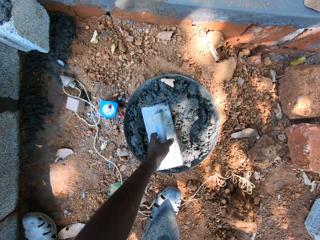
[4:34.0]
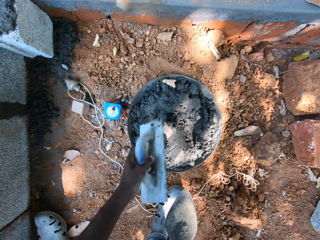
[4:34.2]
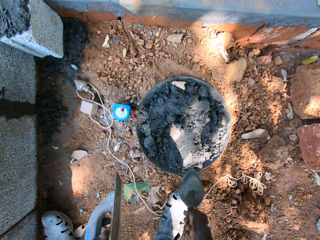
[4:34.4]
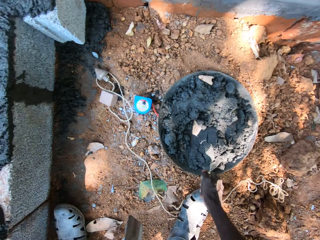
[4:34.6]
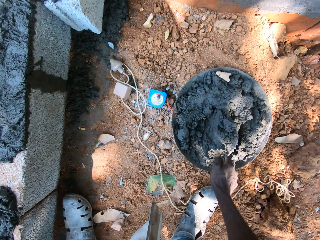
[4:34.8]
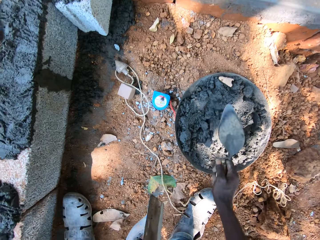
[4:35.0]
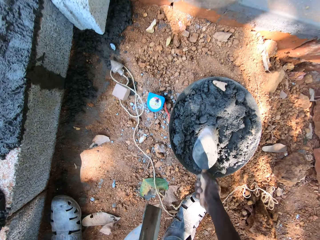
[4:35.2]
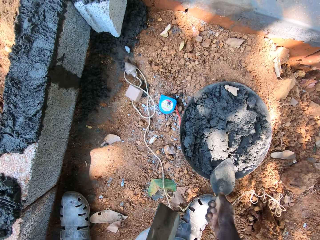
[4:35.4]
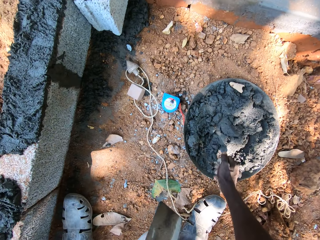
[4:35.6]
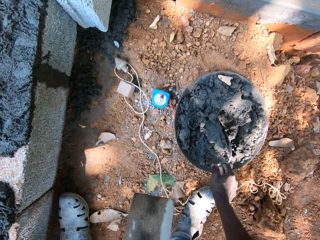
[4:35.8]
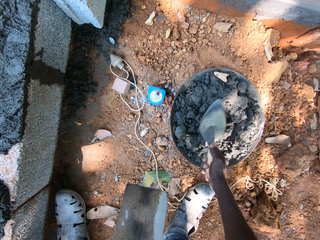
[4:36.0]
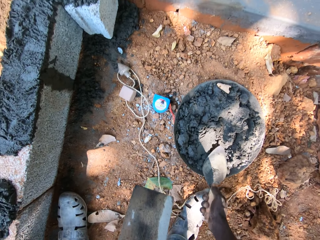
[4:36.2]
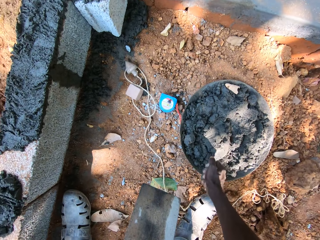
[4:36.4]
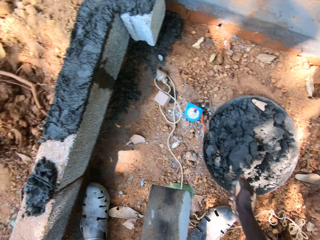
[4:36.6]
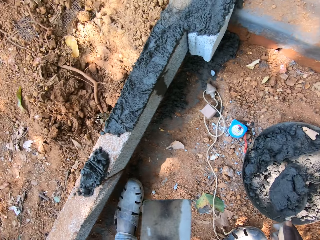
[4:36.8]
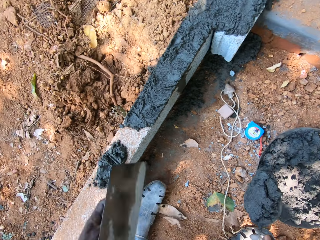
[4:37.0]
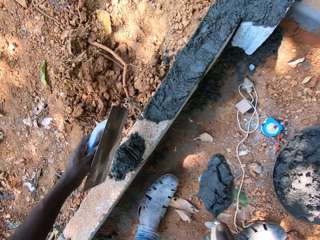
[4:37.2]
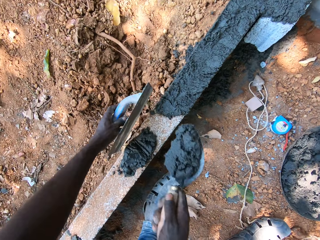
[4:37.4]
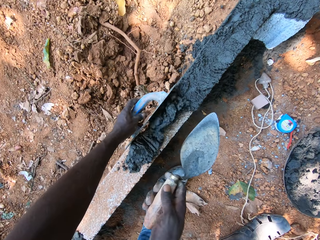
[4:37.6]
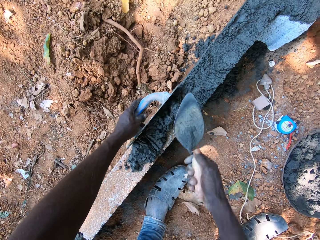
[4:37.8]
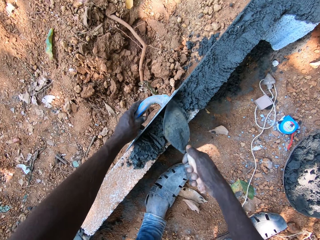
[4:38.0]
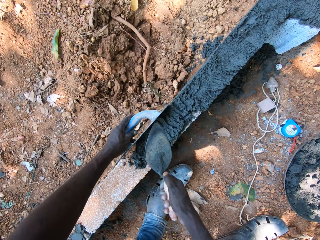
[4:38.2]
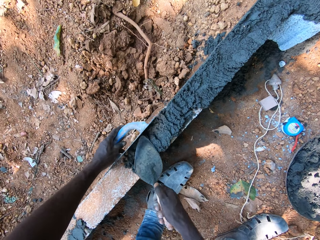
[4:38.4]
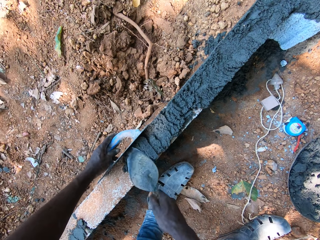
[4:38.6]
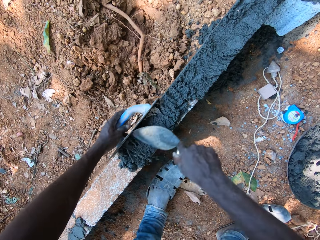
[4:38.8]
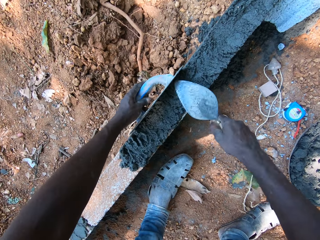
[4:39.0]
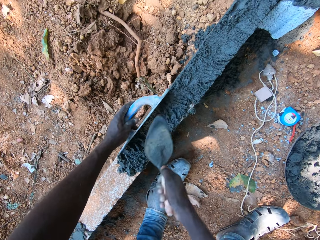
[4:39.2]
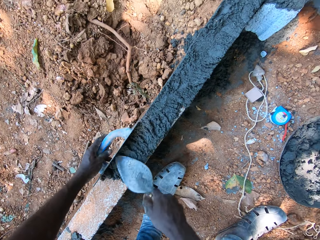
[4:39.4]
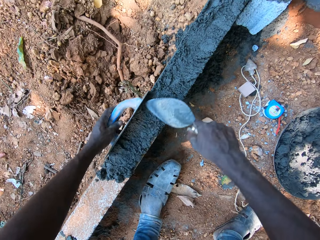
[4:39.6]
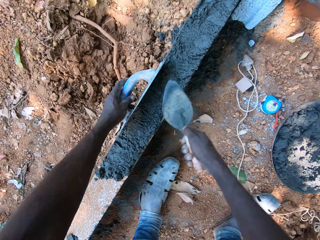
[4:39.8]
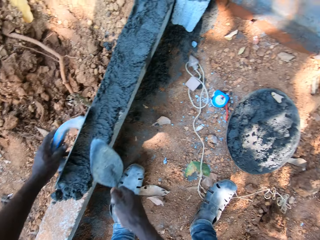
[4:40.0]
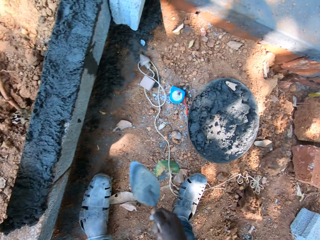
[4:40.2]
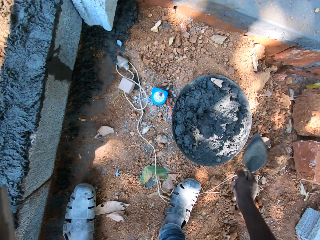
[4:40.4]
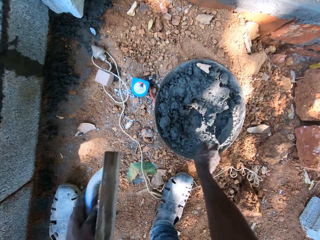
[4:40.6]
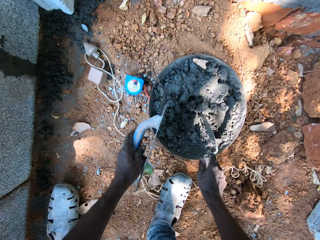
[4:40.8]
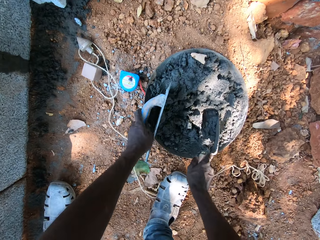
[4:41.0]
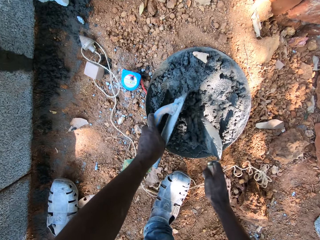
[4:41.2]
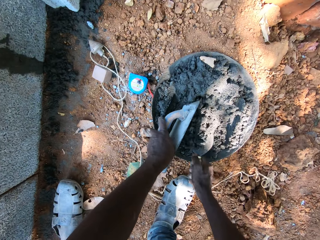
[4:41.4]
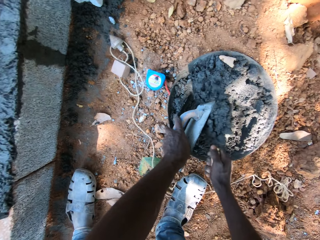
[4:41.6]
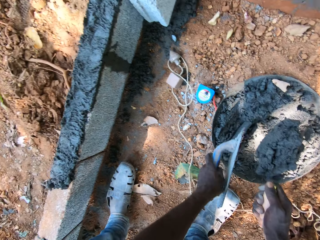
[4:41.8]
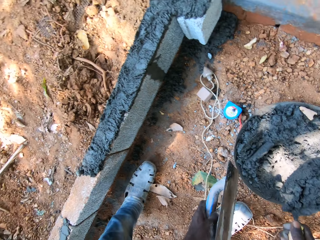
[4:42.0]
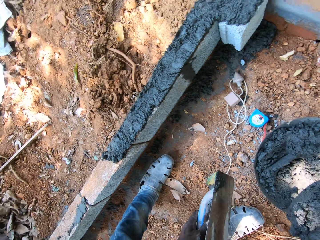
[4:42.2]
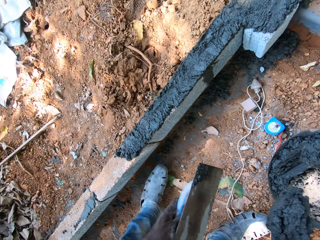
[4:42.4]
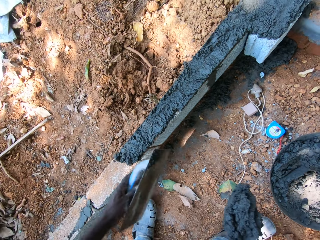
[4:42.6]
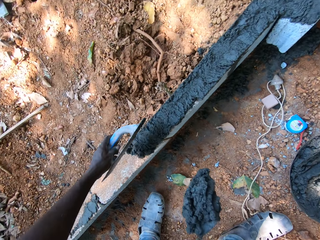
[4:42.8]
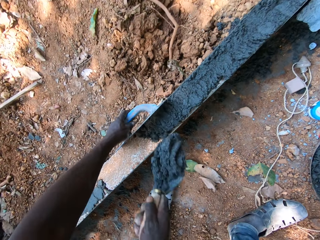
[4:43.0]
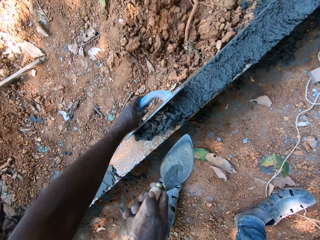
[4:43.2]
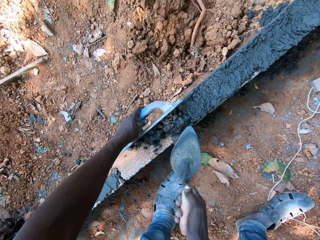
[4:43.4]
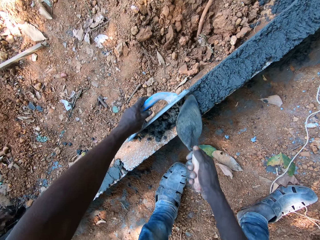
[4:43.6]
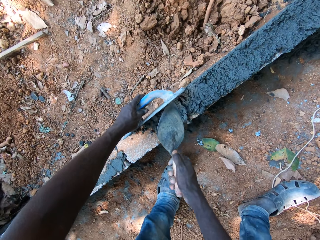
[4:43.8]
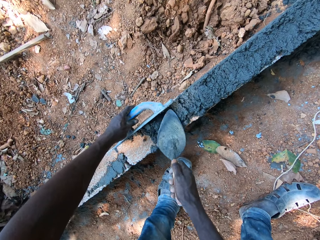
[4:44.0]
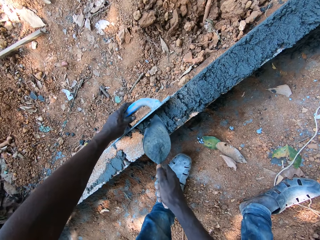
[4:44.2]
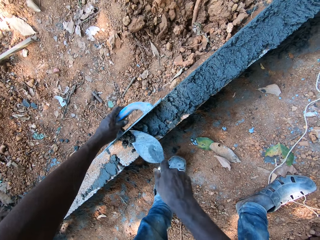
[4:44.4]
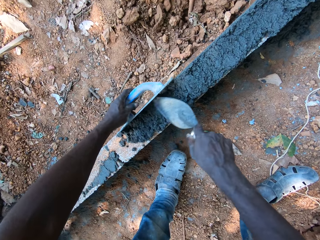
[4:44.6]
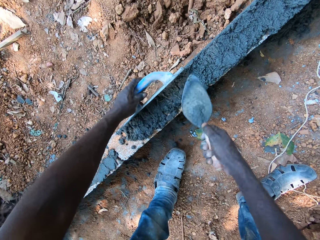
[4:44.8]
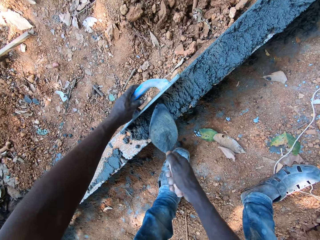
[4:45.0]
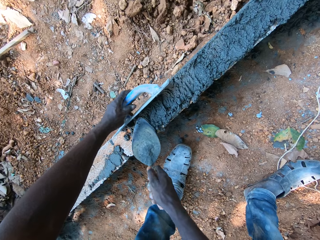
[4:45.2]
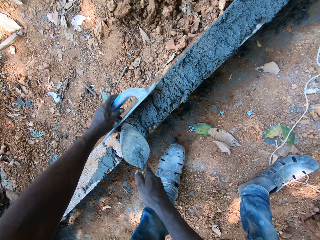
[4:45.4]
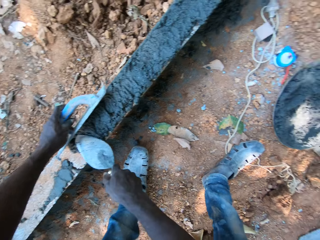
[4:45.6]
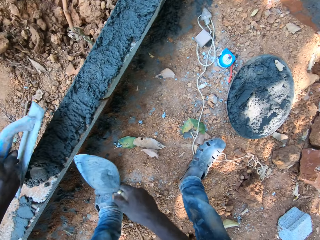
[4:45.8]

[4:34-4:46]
The camera wearer picks the edger from the head pan with his left hand. He holds the wooden float. He mixes mortar inside the head pan with the trowel in his right hand. He takes mortar from the head pan on the ground with the trowel in his right hand. He pours the mortar on the brick with the trowel in his right hand. He smoothens the mortar on the brick with the trowel in his left hand. He constructs the wall. He moves the edger in his left hand. He takes mortar from the head pan on the ground with the trowel in his right hand. He pours the mortar on the brick with the trowel in his right hand. He smoothens the mortar on the brick with the trowel in his left hand.

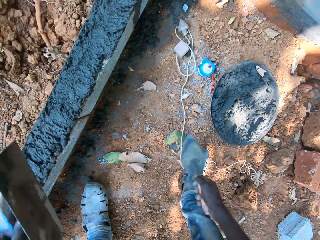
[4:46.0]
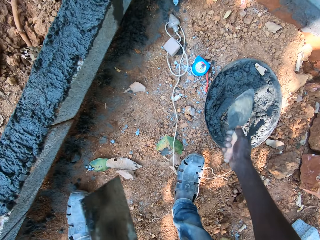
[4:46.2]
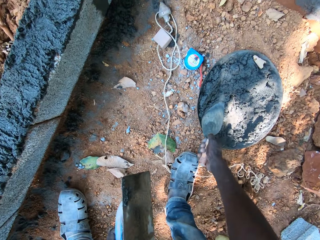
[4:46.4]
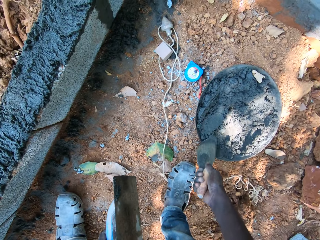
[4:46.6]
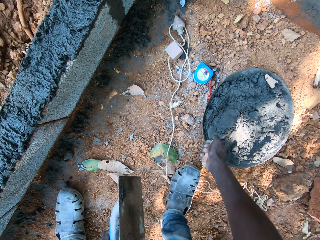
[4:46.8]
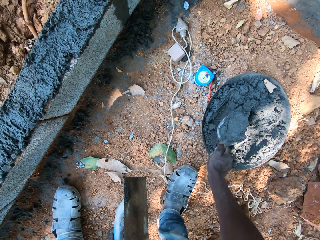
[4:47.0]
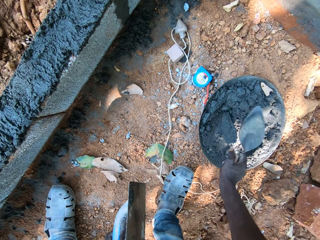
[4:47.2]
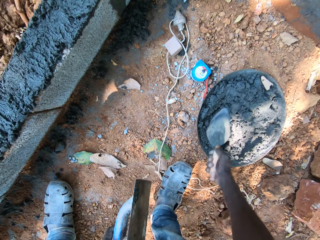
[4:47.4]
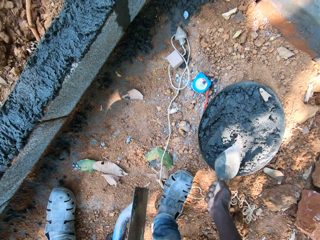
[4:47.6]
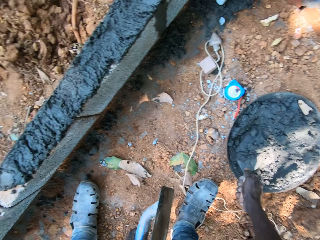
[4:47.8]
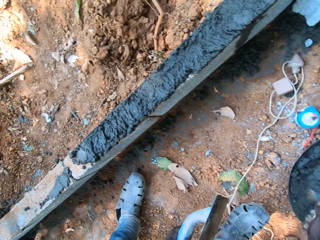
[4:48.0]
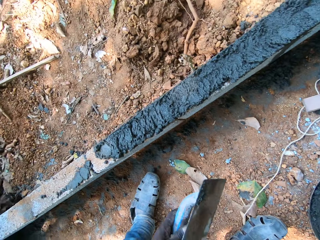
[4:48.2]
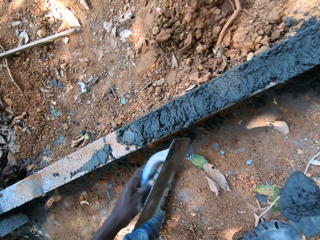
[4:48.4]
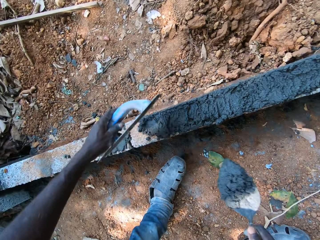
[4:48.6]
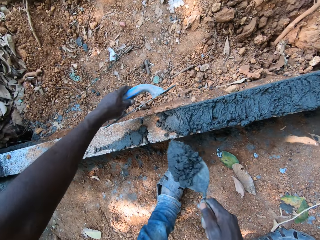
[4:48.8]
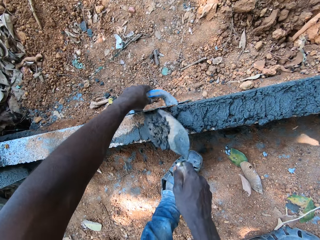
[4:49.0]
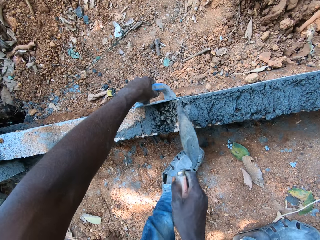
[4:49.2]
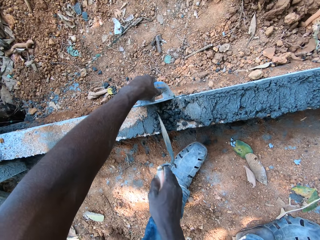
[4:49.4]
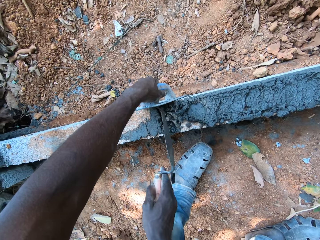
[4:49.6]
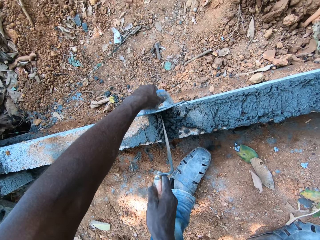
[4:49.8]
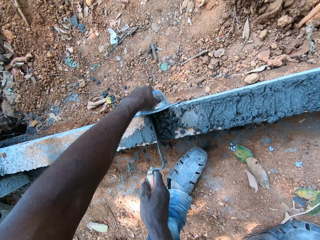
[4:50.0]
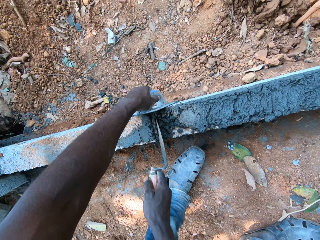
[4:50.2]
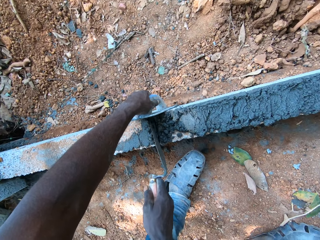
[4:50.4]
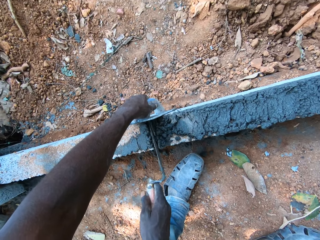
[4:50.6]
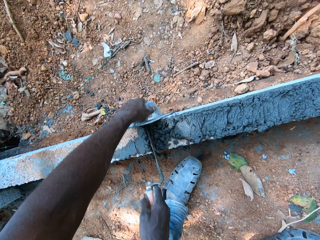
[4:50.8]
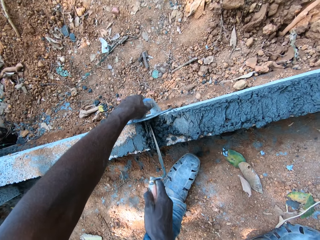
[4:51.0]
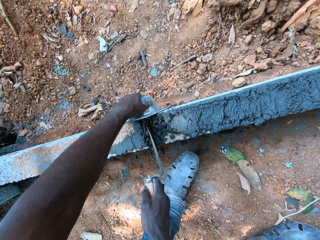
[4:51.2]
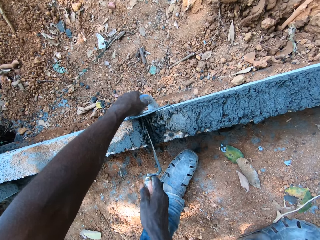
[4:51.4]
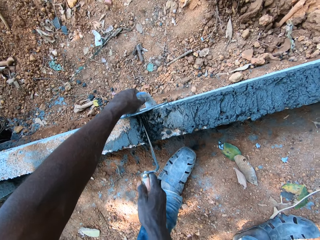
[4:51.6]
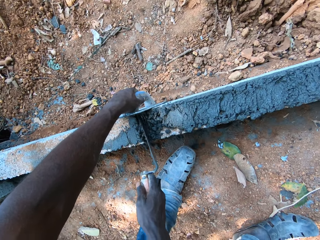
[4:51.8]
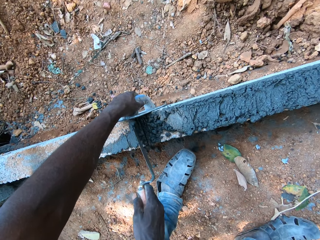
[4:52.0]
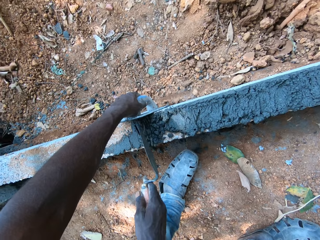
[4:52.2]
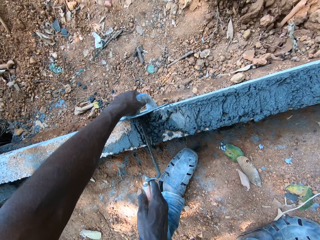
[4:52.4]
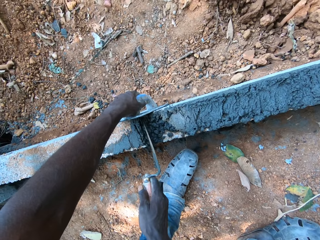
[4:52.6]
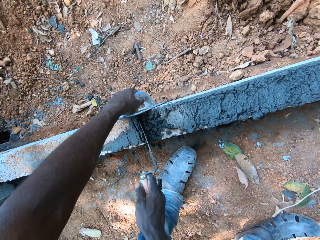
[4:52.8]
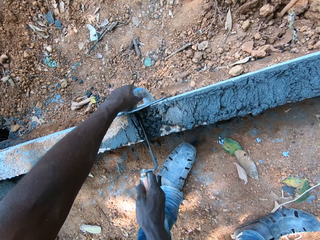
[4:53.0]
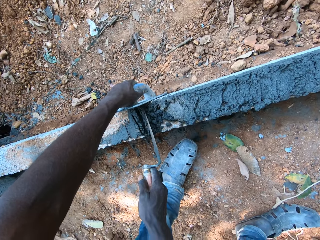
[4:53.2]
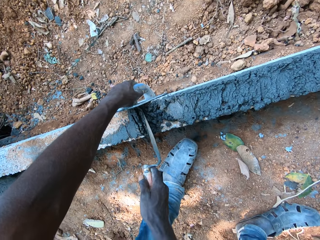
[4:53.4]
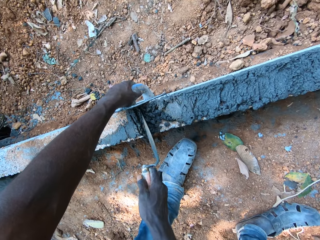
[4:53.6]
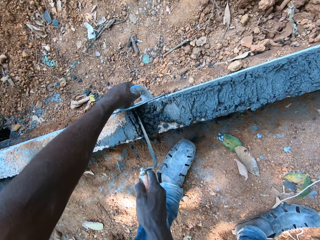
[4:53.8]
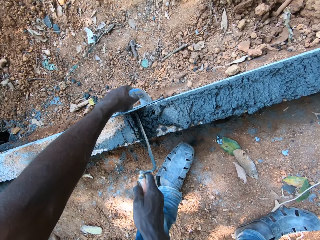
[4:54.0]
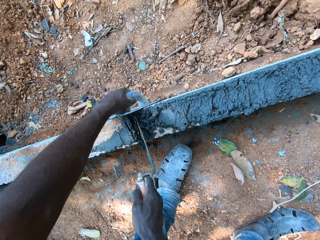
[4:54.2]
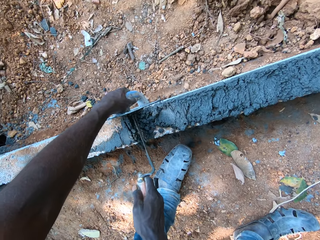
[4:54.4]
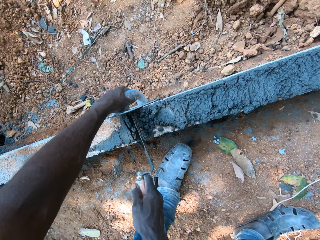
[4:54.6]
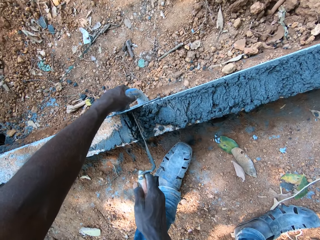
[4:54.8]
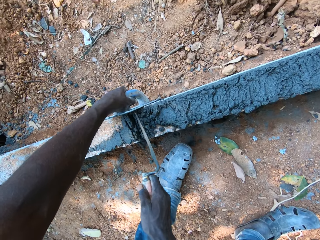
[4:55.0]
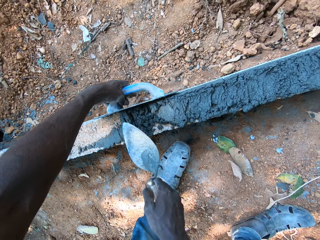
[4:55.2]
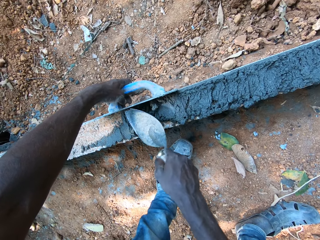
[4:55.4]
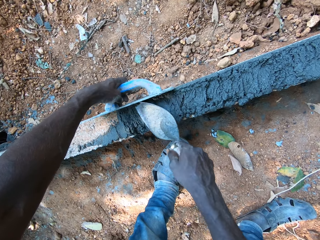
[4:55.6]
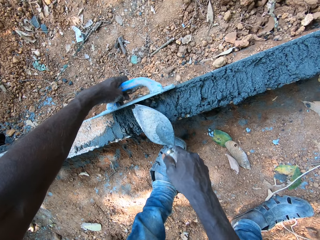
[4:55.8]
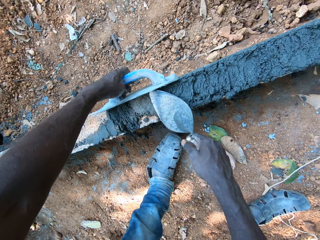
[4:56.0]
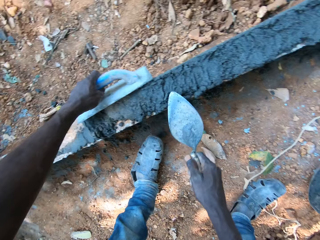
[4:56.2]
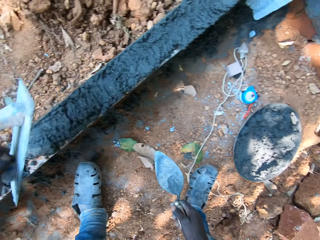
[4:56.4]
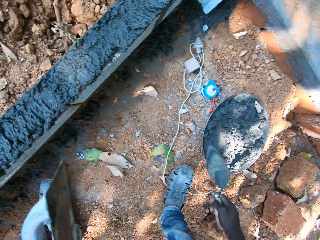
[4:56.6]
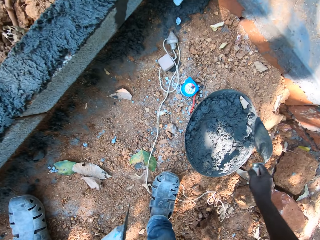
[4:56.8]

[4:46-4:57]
The camera wearer scoops the mortar from the head pan with the hand trowel in his right hand. He pours the mortar on the wall with the hand trowel in his right hand. He spreads the mortar on the wall with the hand trowel in his right hand and the plastering float in his left hand. He spreads the mortar on the wall.
